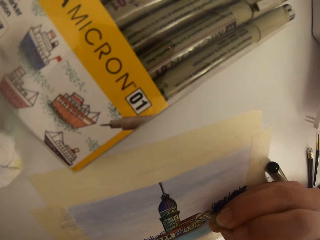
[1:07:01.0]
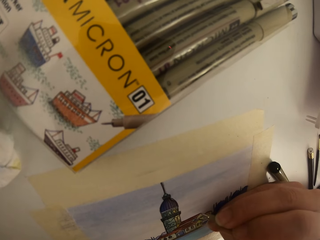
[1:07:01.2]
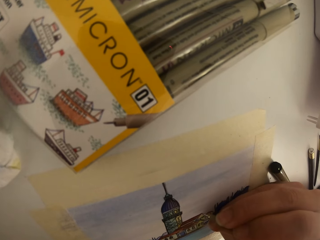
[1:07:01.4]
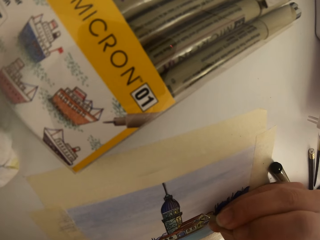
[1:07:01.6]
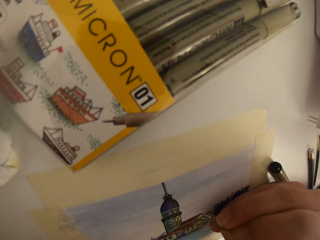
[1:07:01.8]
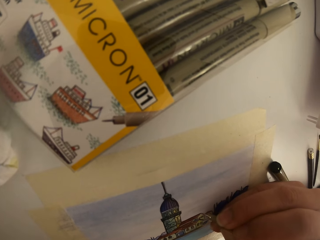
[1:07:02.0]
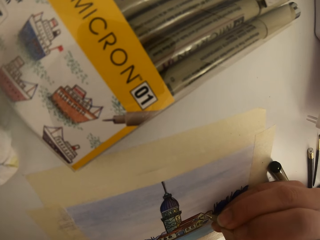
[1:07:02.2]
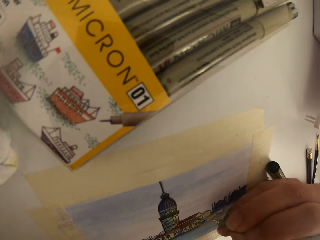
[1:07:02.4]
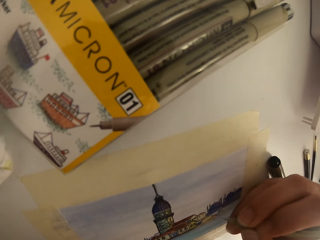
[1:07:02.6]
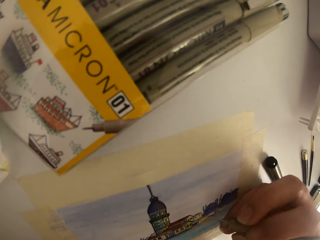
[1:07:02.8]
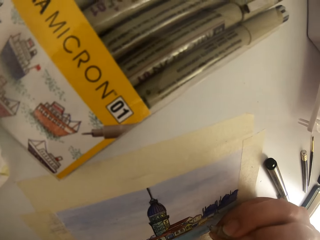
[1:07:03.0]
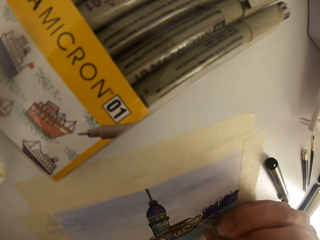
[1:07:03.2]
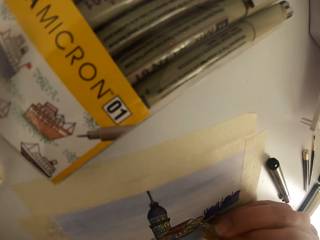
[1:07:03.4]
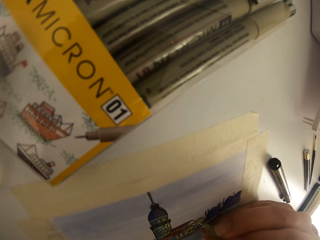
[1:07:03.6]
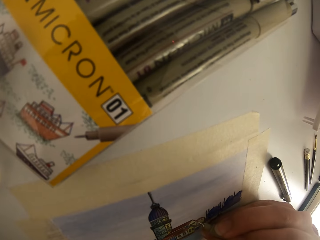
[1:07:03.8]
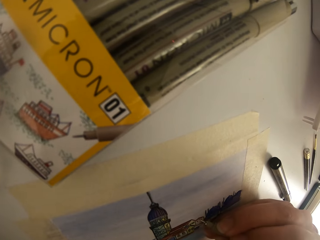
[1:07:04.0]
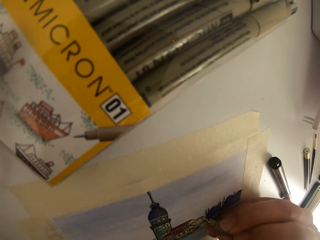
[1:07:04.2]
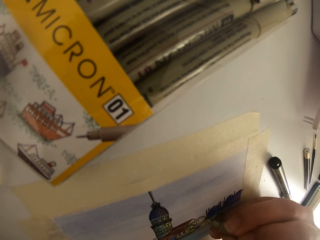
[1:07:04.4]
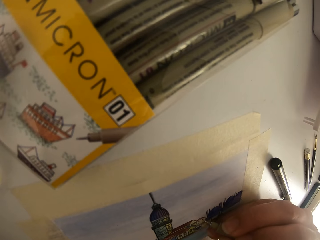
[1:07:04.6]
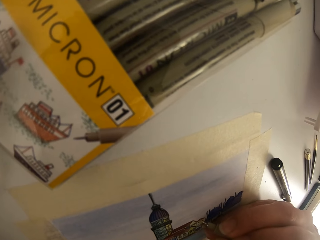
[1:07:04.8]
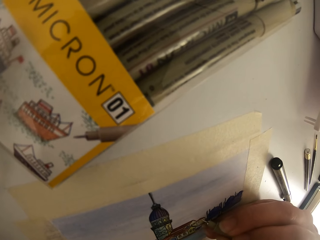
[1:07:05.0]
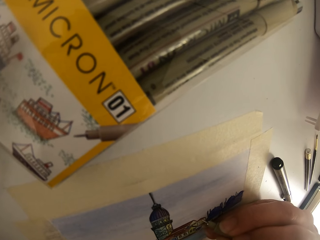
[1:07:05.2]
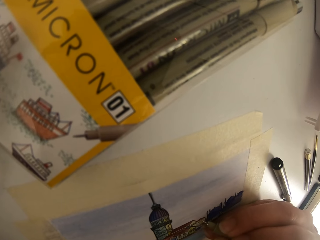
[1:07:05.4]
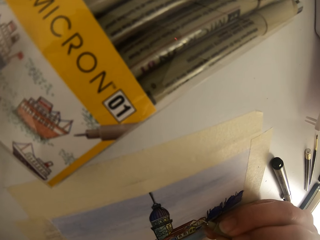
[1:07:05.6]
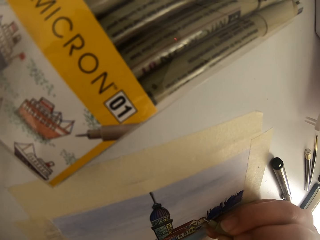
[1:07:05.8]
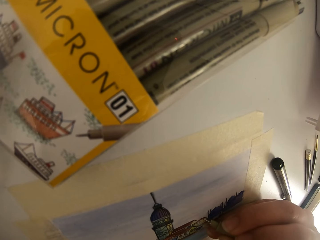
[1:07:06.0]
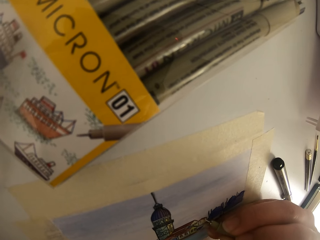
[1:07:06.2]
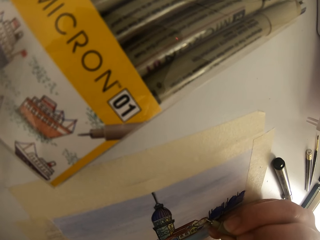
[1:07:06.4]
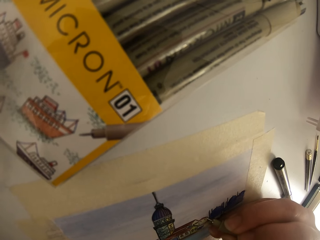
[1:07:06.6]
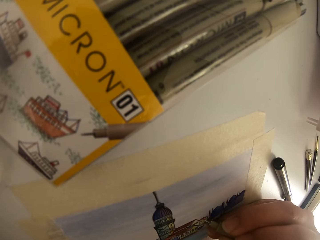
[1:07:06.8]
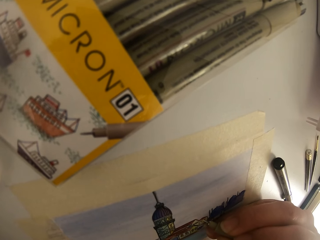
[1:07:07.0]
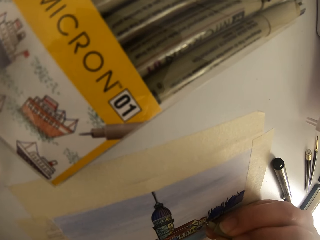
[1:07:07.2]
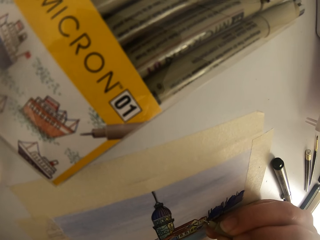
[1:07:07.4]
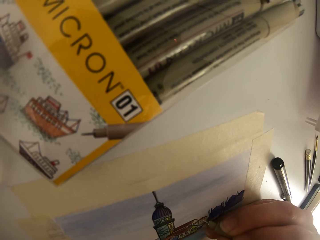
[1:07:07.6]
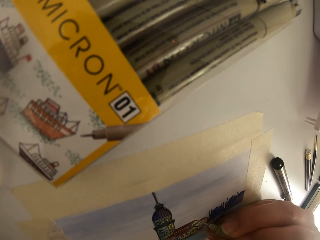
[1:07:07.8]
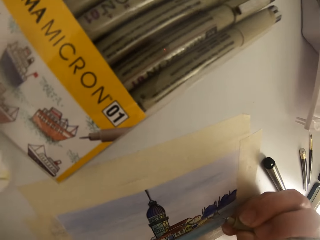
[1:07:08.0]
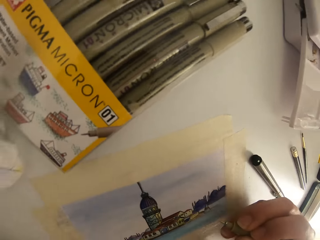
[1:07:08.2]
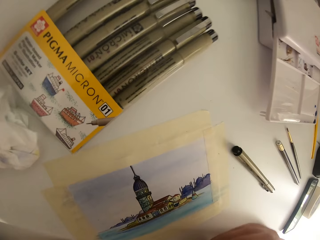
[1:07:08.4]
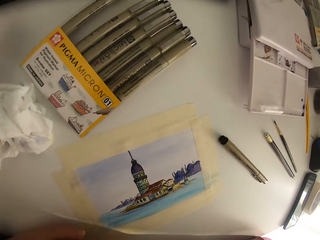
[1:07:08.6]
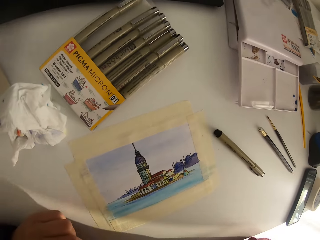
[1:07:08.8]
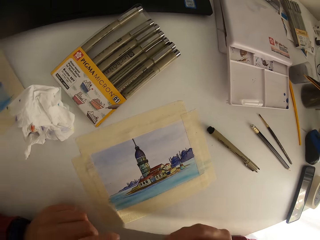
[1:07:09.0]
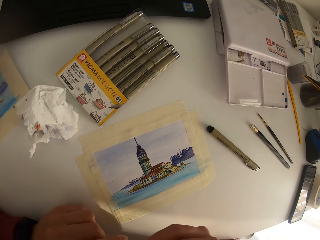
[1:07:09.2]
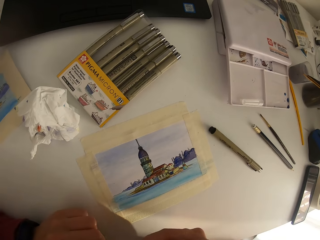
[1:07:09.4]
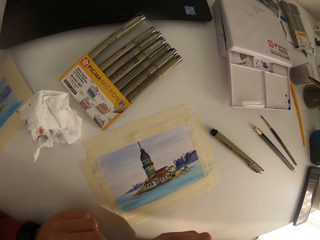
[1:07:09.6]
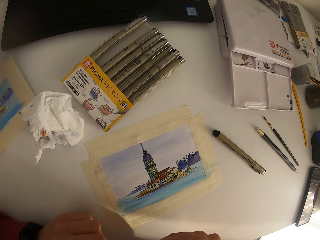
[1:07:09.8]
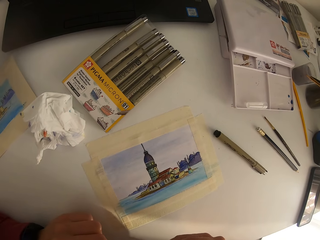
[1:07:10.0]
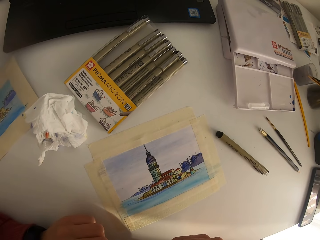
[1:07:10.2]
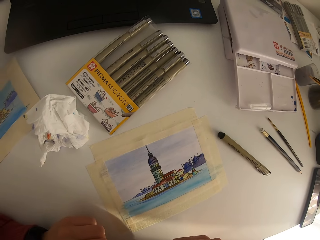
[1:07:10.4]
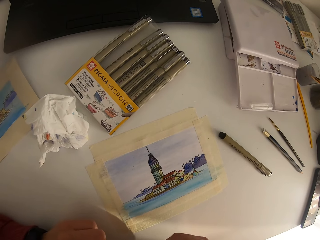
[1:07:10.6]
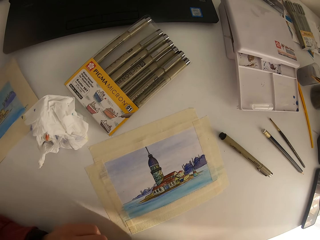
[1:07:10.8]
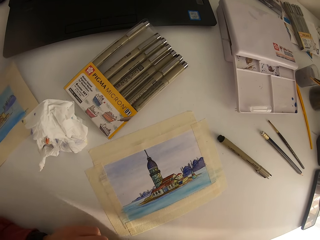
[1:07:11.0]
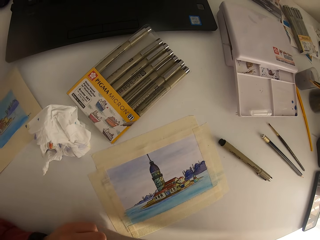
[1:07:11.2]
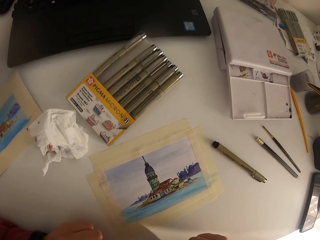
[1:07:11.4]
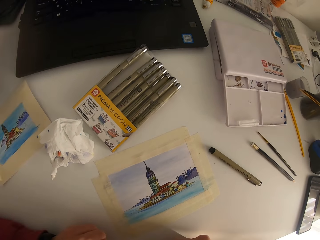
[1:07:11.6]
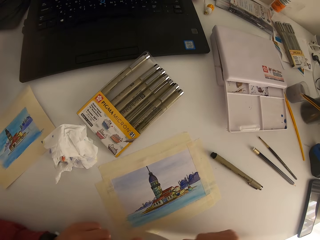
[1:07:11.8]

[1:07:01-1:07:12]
The camera wearer stops drawing.

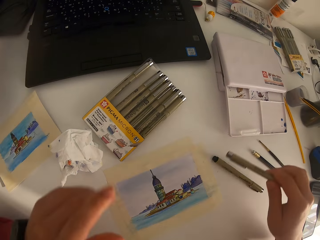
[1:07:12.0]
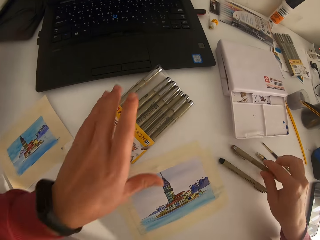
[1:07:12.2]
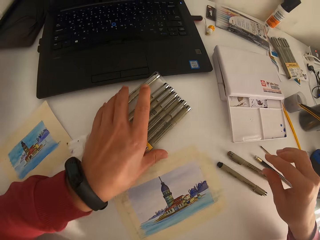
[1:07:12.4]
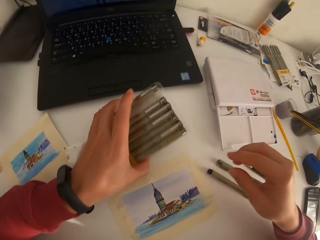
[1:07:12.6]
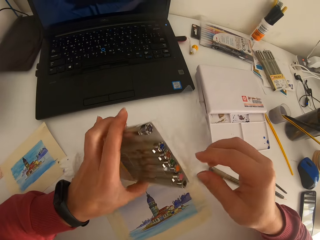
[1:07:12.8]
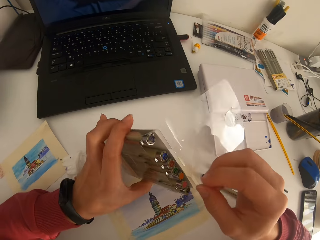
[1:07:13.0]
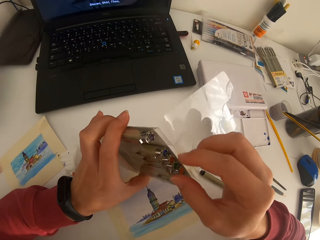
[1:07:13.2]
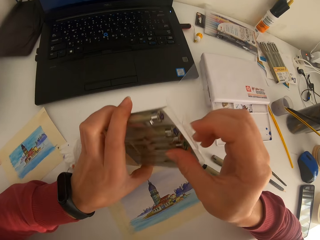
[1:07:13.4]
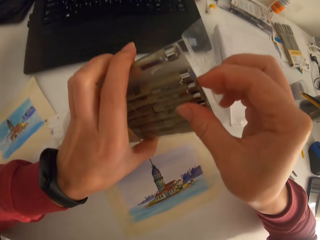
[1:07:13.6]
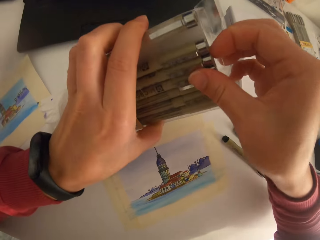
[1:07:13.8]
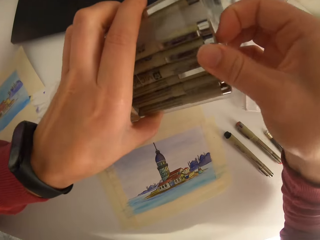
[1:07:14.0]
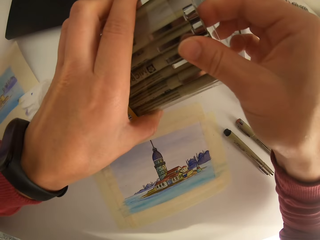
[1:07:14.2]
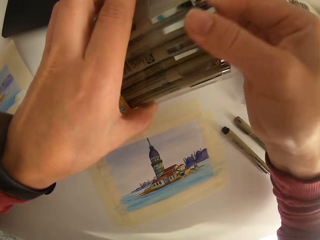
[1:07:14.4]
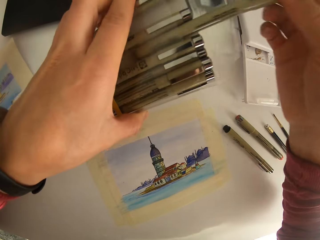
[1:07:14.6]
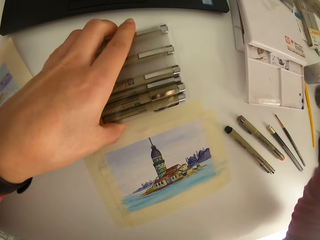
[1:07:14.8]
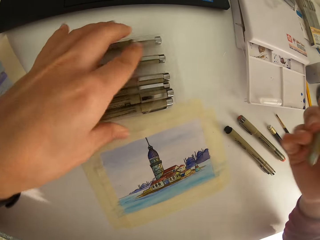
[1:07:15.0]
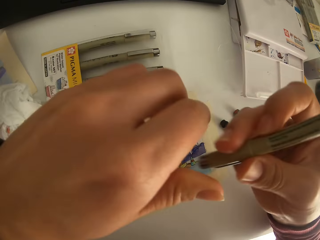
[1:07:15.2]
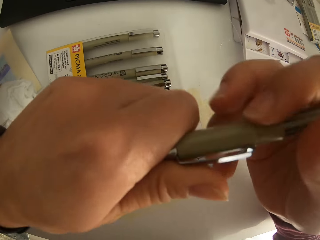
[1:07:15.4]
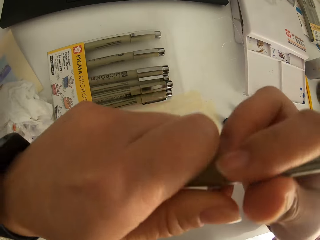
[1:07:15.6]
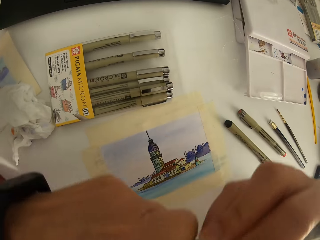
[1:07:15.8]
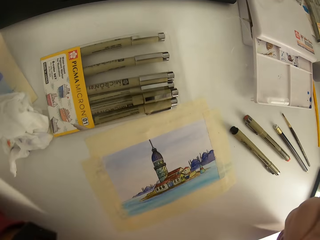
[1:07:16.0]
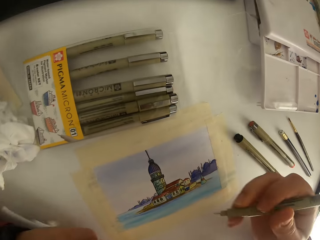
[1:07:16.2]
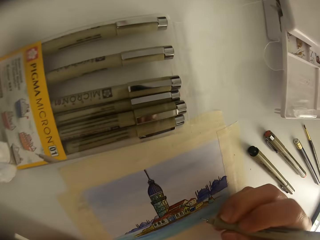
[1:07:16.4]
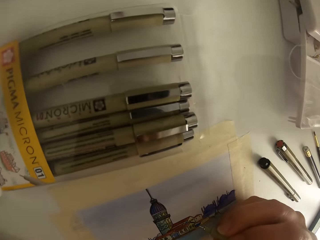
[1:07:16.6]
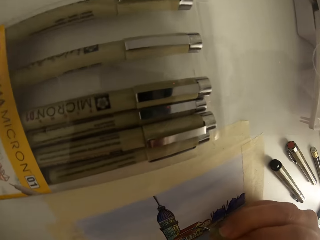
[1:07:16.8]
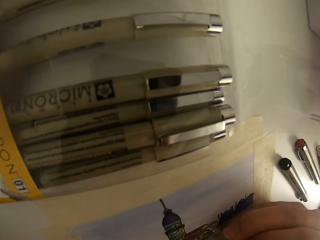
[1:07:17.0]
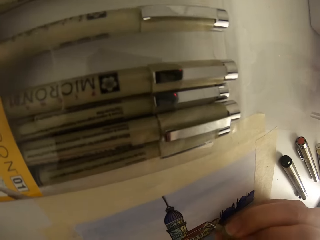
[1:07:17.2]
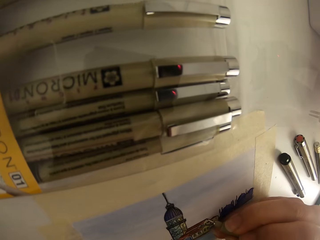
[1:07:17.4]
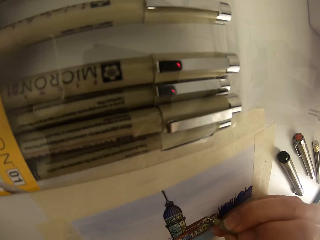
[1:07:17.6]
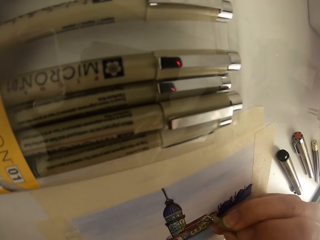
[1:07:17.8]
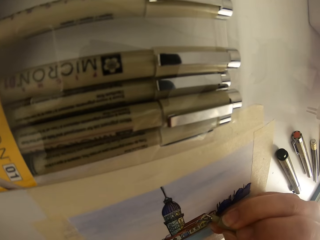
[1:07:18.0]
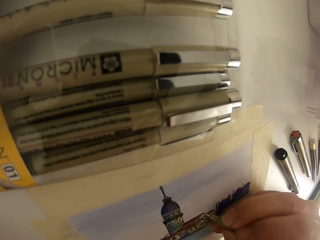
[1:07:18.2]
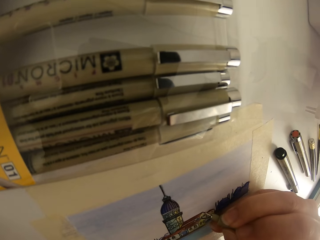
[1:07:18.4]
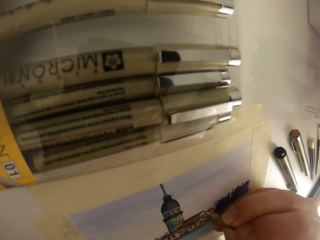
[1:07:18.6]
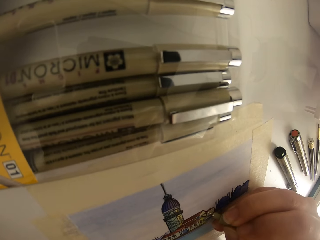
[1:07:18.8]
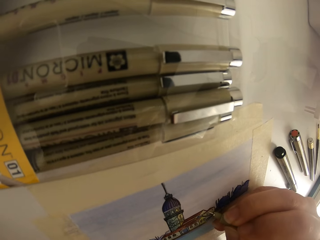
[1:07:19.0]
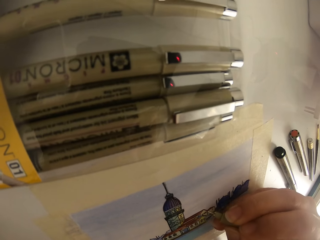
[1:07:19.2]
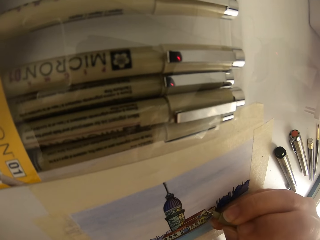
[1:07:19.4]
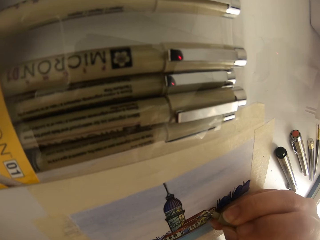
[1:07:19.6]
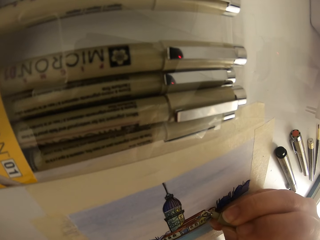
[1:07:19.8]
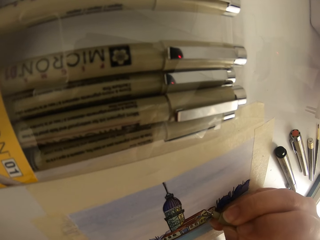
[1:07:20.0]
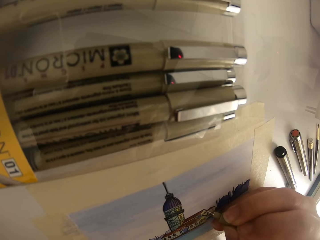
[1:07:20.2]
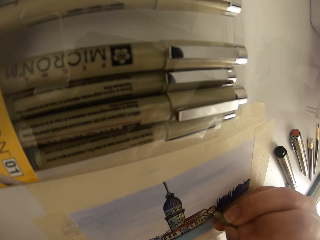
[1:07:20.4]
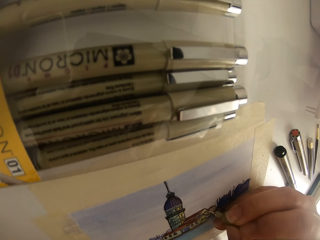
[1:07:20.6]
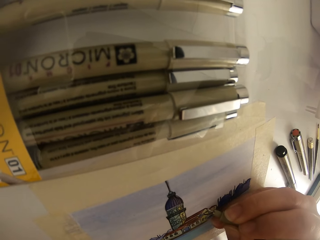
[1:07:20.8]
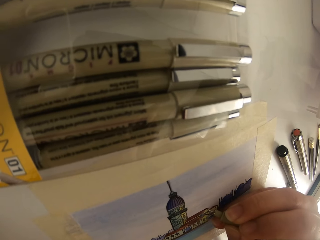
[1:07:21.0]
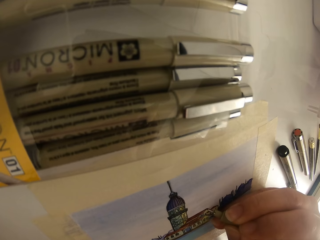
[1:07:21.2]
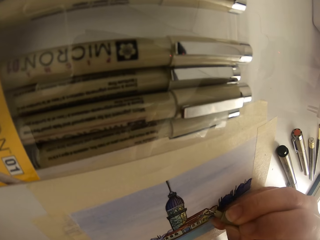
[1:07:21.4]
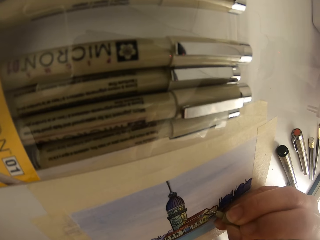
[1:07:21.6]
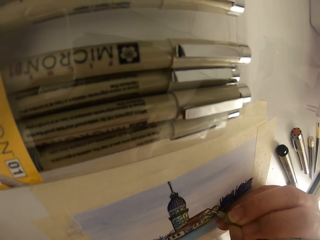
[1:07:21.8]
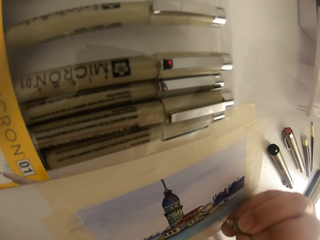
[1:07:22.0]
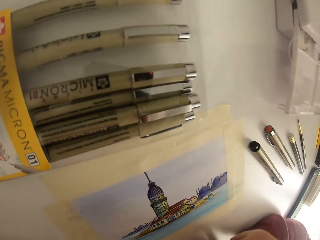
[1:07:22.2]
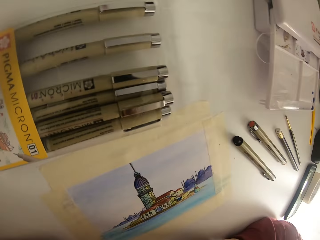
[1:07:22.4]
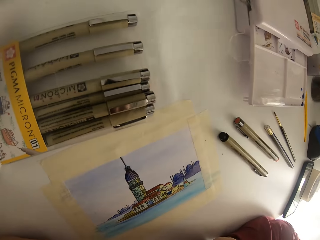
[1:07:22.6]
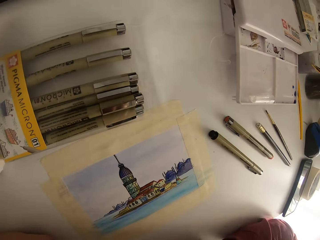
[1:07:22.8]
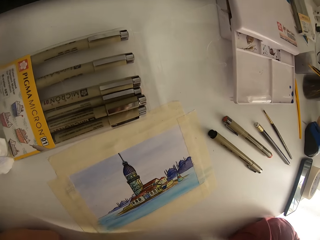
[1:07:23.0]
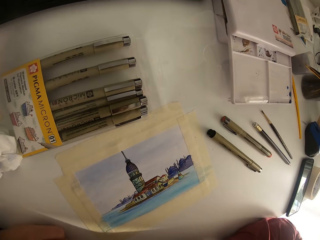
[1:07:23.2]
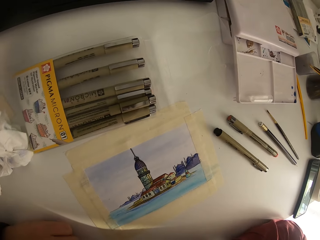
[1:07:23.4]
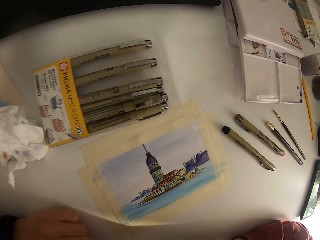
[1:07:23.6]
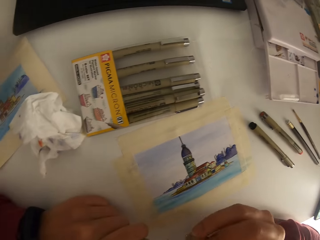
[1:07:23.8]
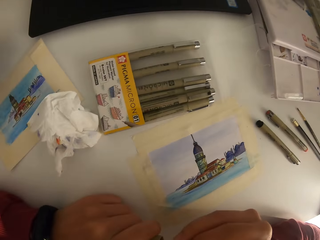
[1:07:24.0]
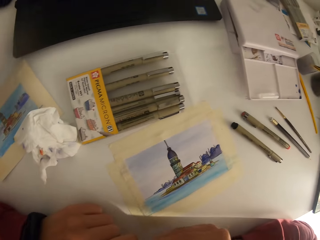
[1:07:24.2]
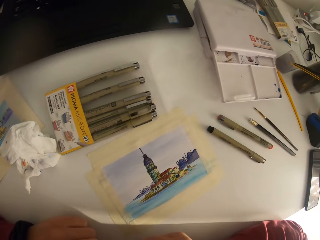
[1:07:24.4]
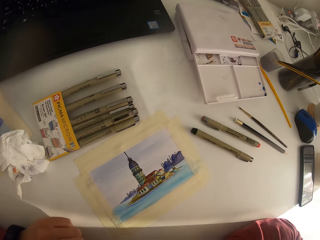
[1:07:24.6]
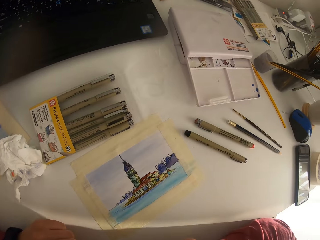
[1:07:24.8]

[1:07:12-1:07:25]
The camera wearer puts the drawing pen on the table. They pick up a set of drawing pens. They put the set of drawing pens on the table and pick one drawing pen from the set. They draw a picture on the paper. They stop drawing.
